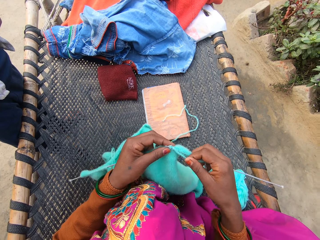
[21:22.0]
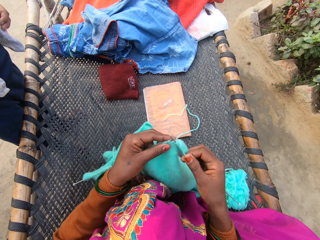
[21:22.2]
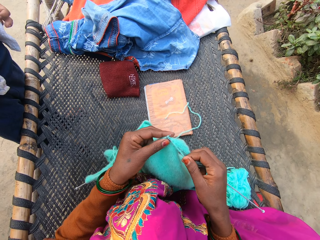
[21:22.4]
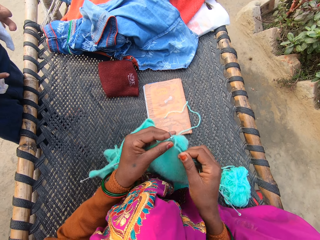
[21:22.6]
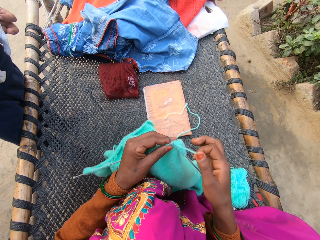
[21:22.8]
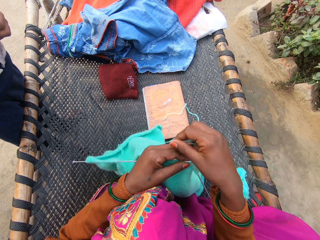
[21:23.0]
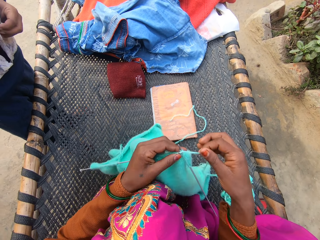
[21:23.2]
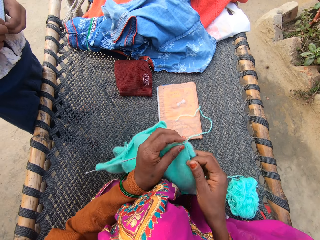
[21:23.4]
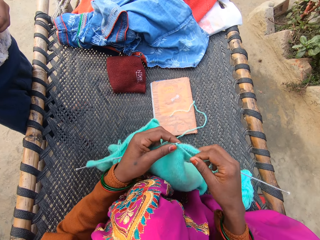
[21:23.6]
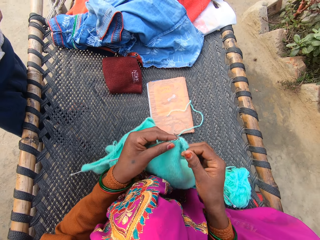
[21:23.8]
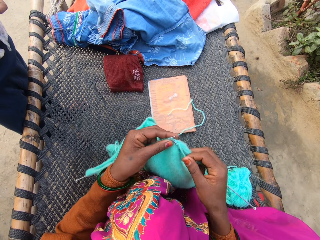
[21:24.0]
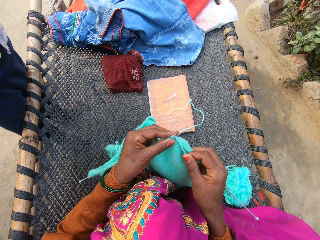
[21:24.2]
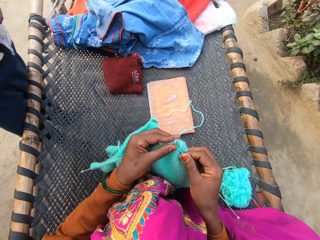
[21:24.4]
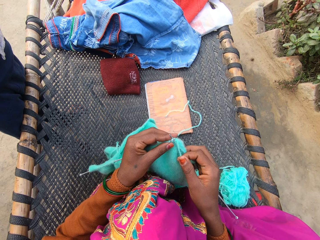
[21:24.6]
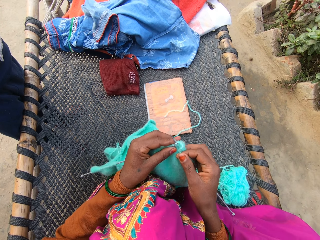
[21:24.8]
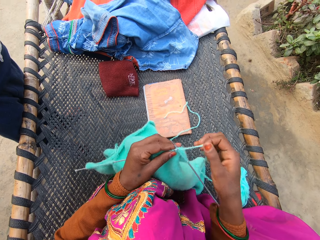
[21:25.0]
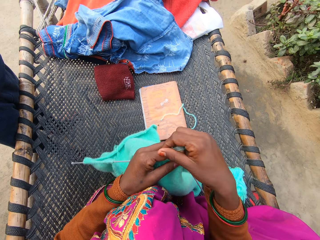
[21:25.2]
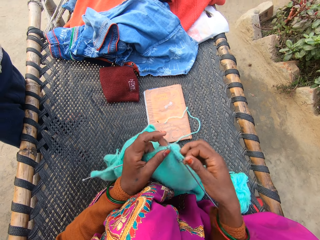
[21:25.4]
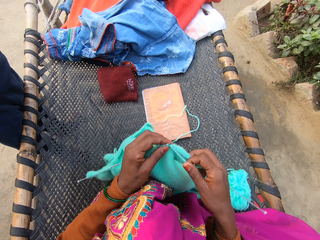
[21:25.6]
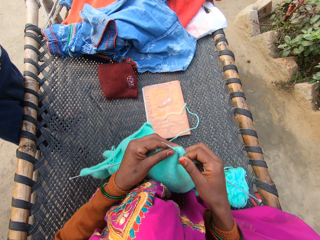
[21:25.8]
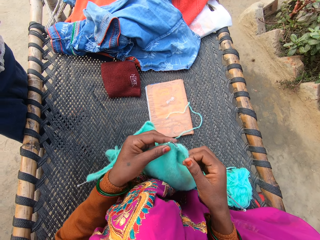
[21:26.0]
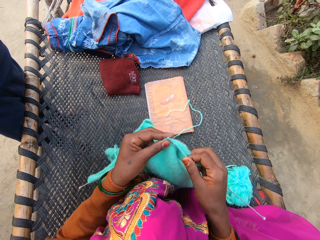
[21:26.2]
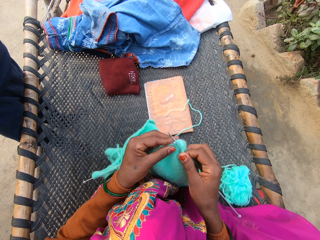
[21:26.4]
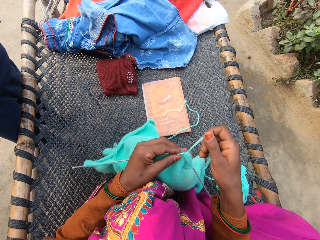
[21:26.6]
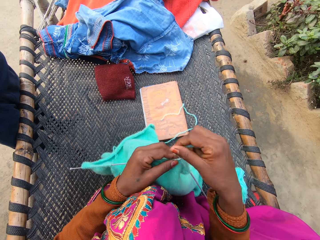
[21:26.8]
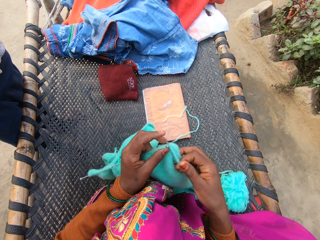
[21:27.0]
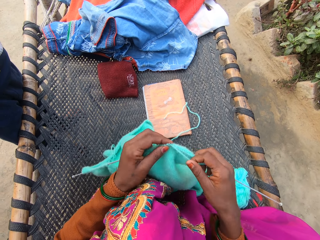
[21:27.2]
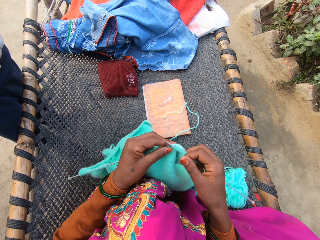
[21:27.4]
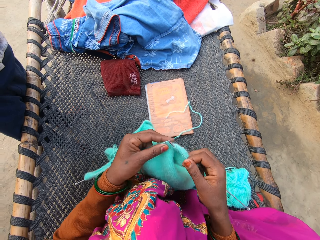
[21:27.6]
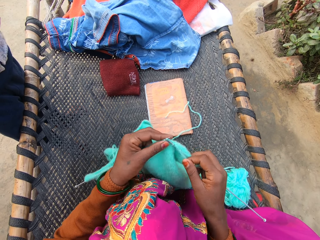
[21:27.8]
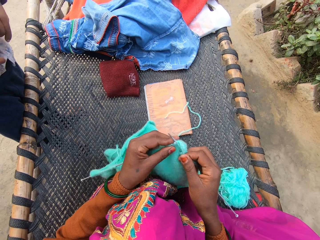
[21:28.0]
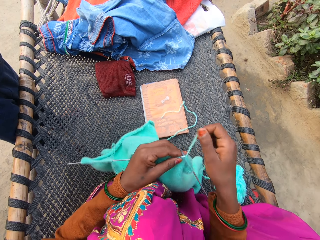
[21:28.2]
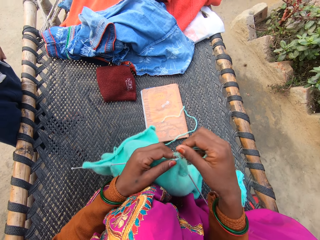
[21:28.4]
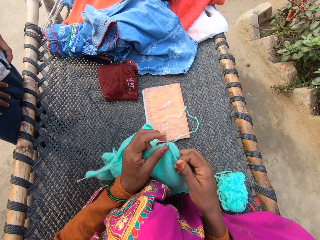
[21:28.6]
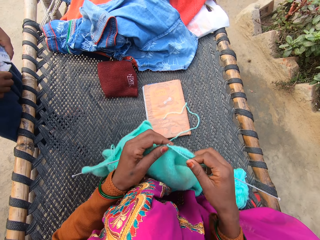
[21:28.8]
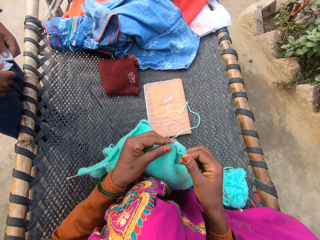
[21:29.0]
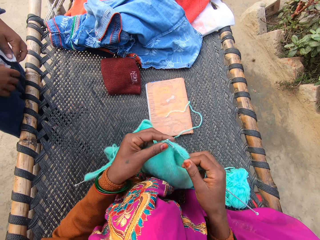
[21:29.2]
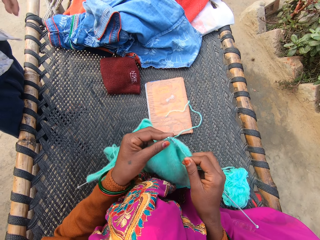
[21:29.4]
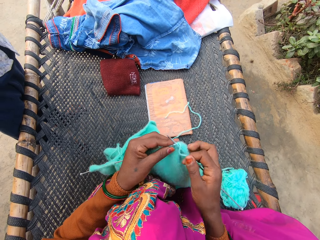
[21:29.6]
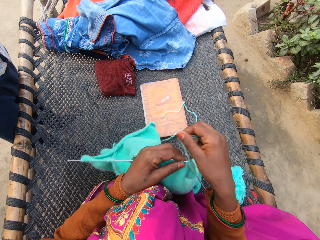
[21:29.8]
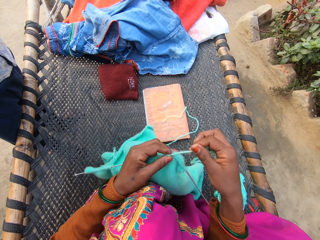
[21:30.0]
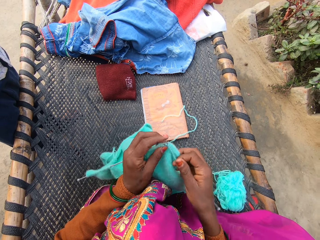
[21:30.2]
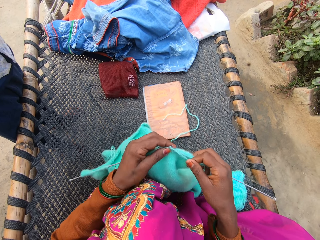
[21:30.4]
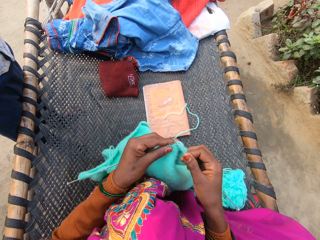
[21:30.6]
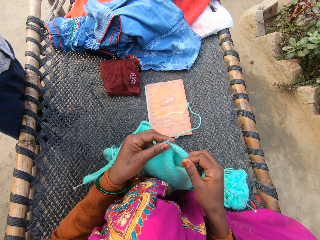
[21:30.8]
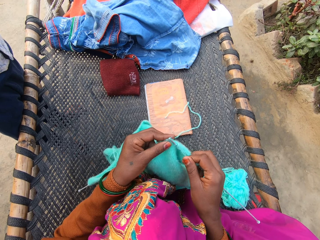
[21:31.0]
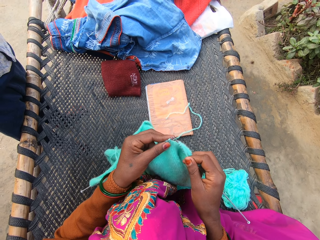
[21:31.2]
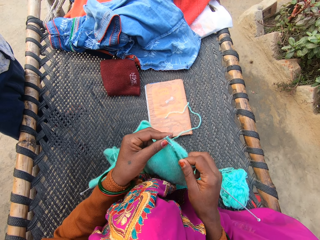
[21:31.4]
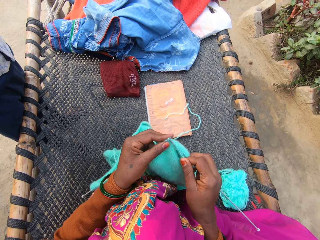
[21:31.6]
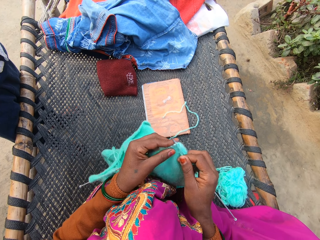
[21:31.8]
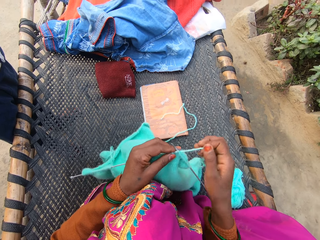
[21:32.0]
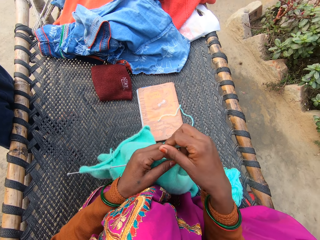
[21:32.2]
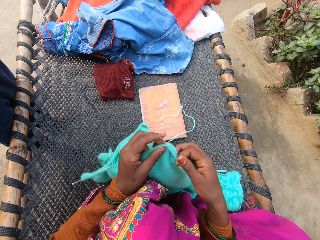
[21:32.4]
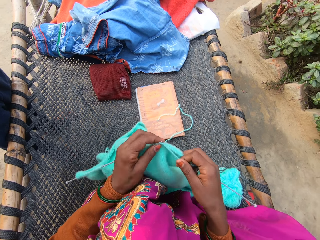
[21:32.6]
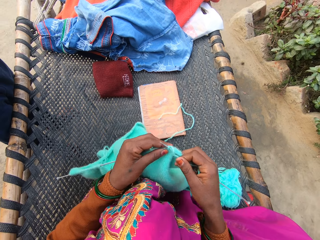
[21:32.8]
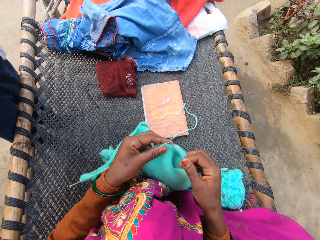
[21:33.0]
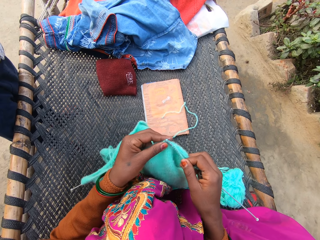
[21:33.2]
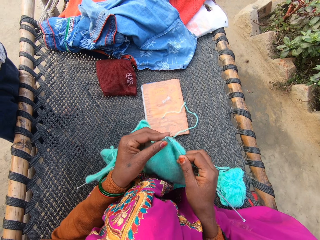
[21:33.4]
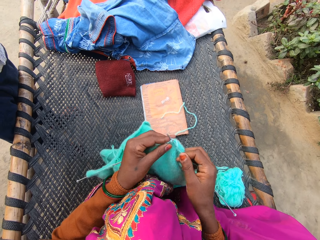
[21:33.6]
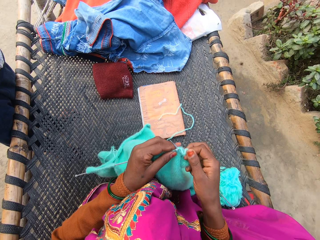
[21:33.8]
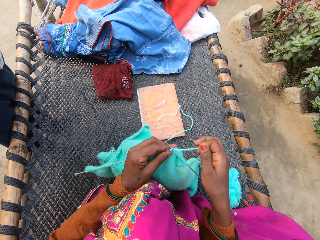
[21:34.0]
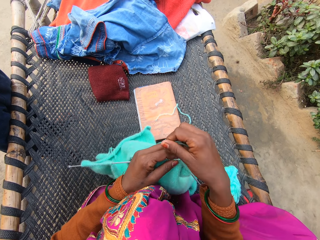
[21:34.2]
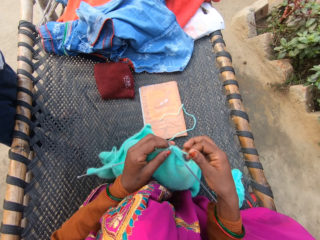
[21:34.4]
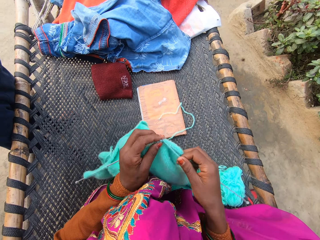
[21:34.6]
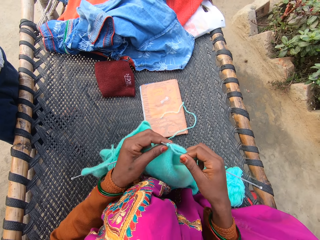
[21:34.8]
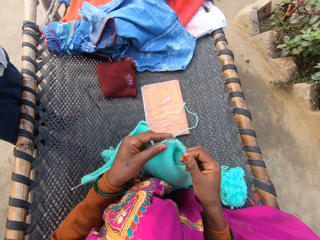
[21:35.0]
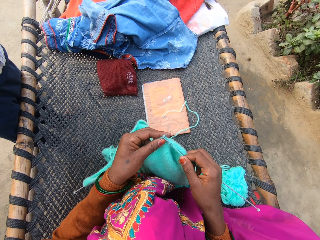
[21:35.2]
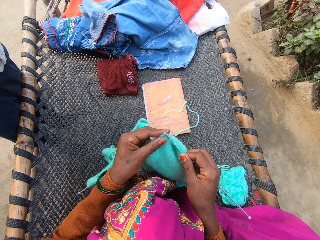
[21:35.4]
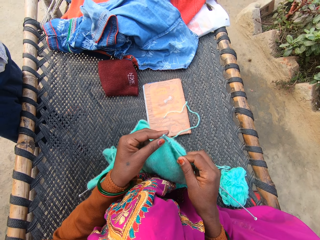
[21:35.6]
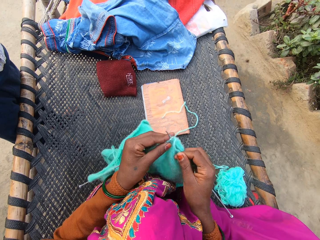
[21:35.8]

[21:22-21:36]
The camera wearer moves the thread. A man buttons the shirt on his body with both of his hands. The camera wearer weaves the fabric. They move the thread and weave the fabric. The man moves the shirt. The camera wearer moves the thread, weaves the fabric, moves the thread, and weaves the fabric.

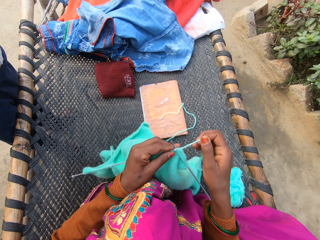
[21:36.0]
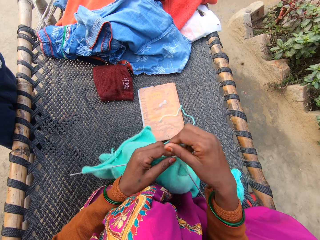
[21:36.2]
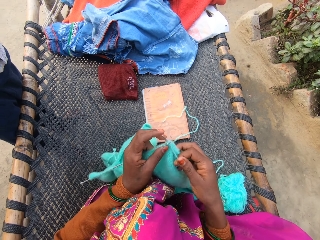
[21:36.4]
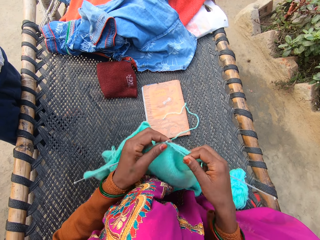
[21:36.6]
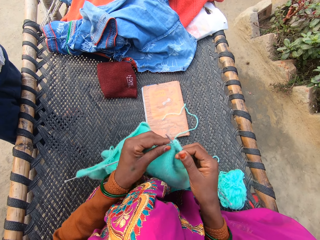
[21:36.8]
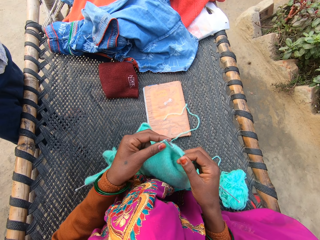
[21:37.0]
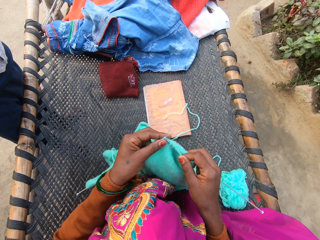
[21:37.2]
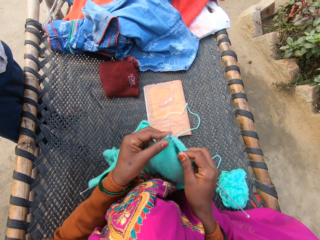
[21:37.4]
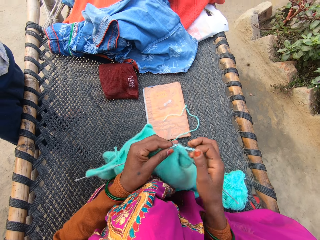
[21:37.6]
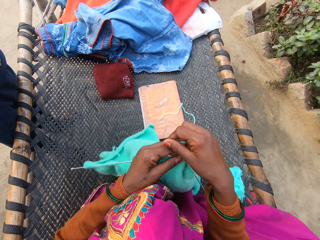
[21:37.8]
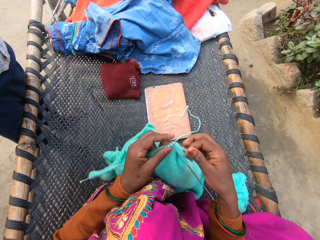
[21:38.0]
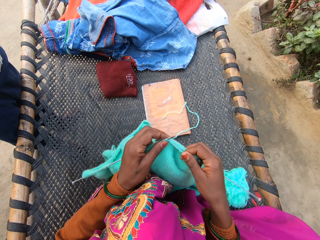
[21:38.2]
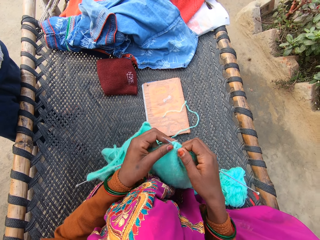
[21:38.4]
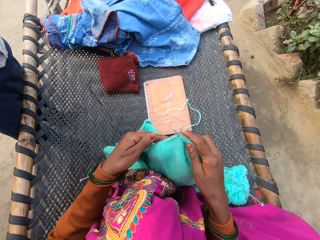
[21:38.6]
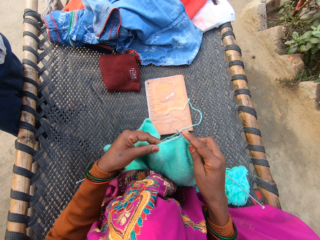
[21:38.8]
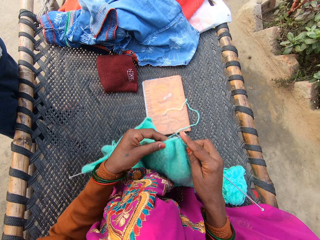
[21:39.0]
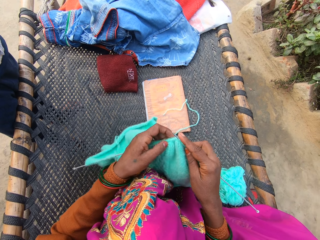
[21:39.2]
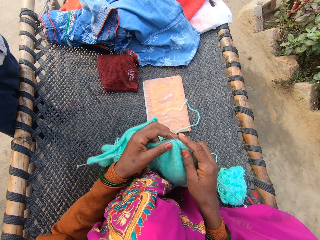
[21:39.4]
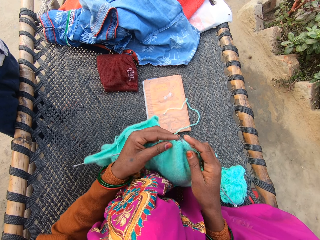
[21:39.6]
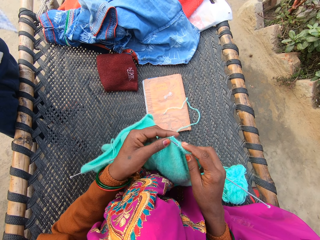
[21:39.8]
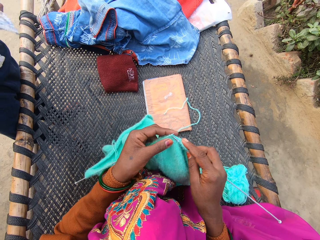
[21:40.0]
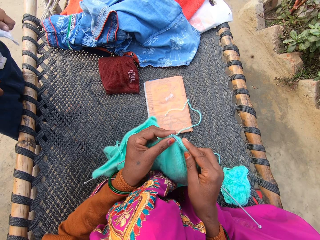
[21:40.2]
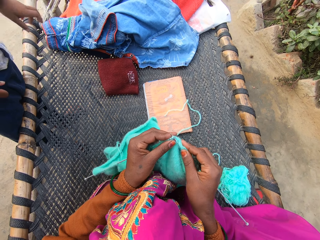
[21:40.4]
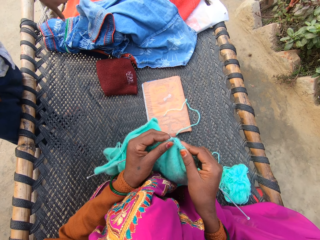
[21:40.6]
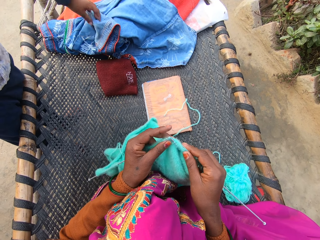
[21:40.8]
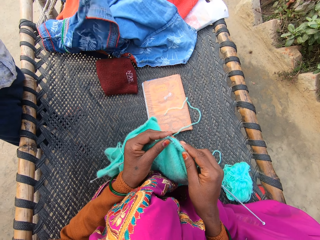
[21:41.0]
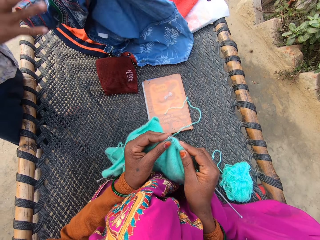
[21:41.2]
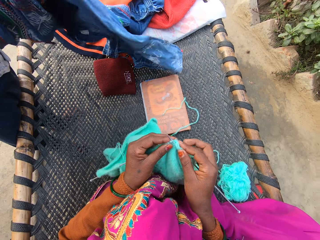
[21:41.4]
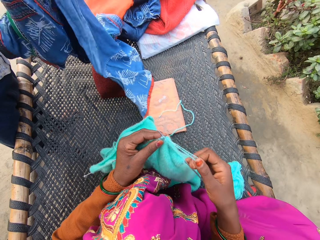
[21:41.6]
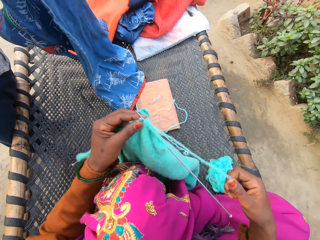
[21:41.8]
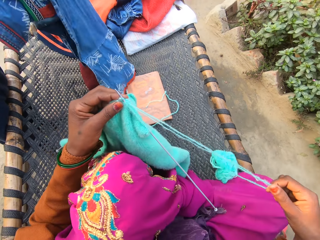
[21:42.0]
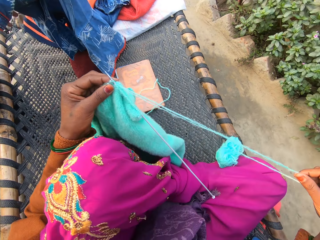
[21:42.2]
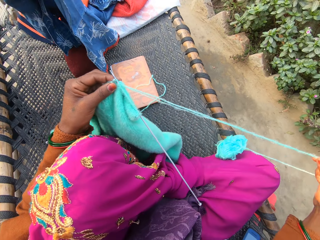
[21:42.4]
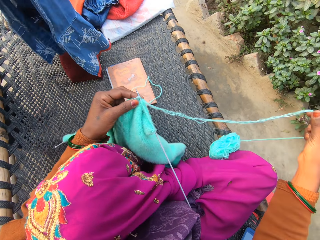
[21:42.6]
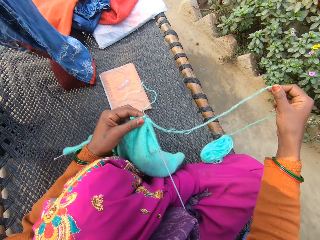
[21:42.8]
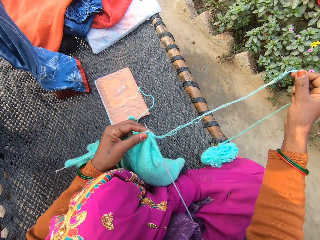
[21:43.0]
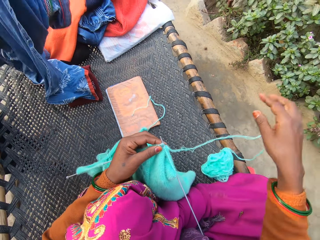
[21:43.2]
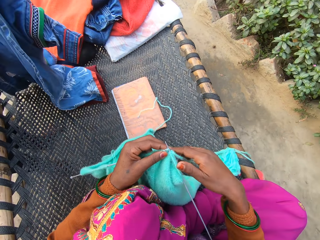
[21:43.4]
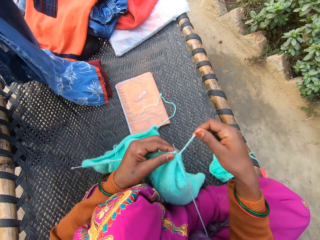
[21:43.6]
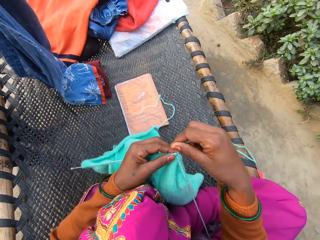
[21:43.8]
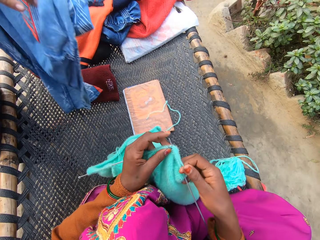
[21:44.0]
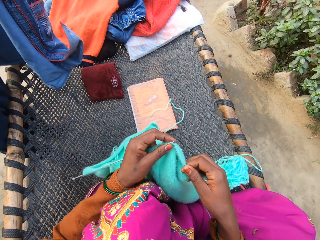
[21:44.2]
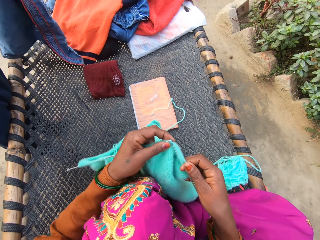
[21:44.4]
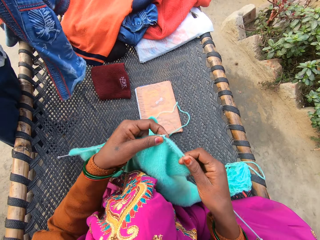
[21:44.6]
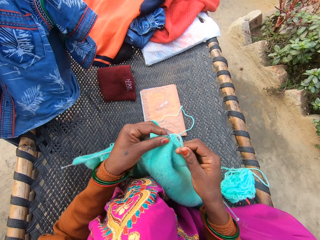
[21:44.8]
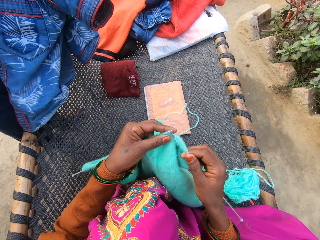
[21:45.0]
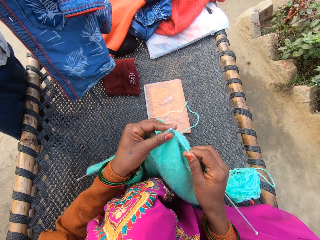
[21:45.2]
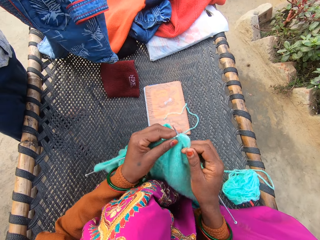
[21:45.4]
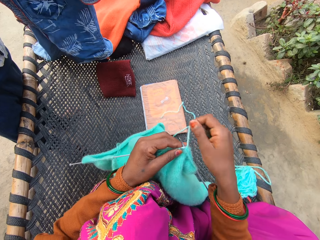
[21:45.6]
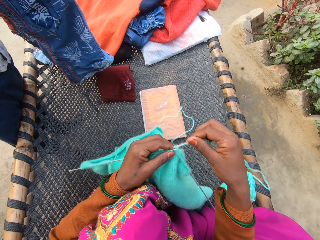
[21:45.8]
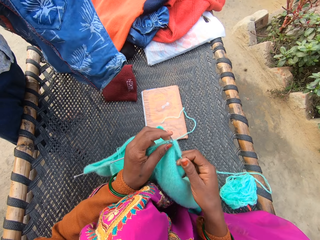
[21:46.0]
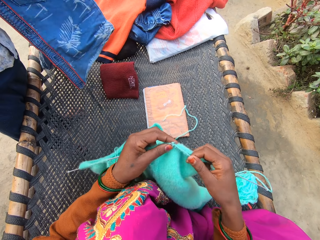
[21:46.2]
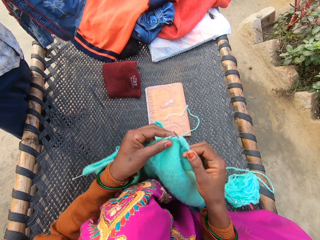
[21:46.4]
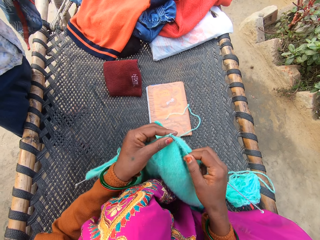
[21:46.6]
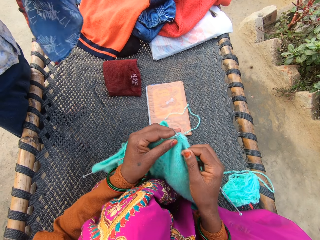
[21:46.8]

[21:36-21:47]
The camera wearer moves the thread. The man moves the hand. The camera wearer moves the fabric. The man adjusts the shirt on his body with his left hand, picks up the first shirt on the rattan mat with his left hand, and adjusts the first shirt with both of his hands. The camera wearer weaves the fabric, moves the fabric, and weaves the fabric.
